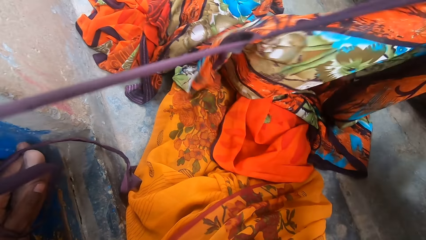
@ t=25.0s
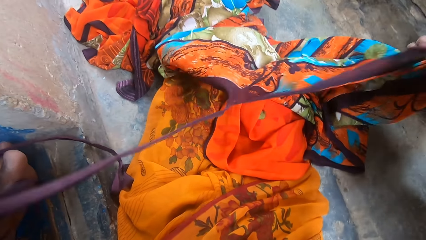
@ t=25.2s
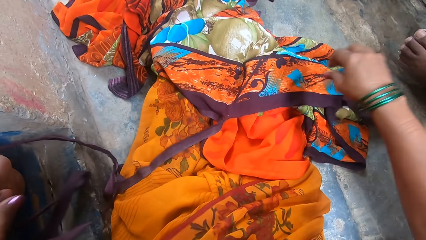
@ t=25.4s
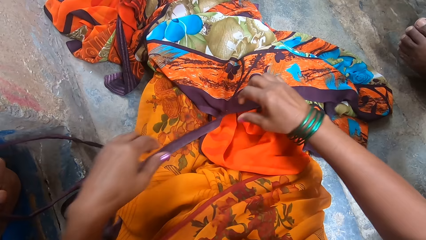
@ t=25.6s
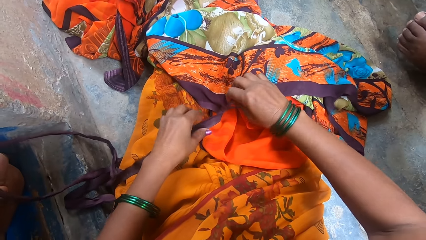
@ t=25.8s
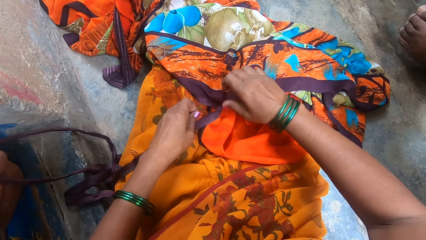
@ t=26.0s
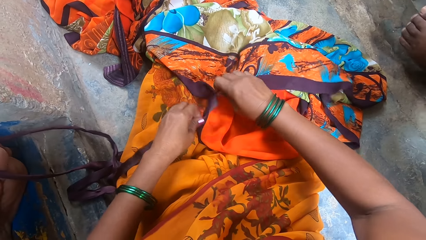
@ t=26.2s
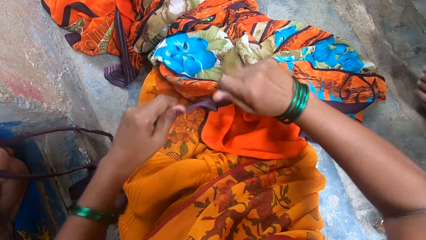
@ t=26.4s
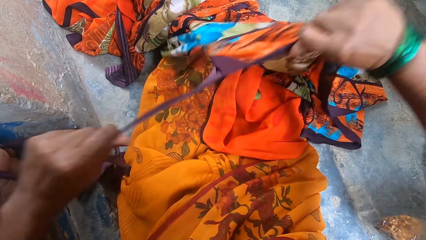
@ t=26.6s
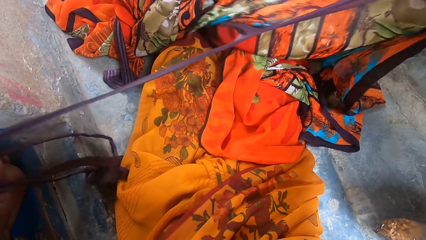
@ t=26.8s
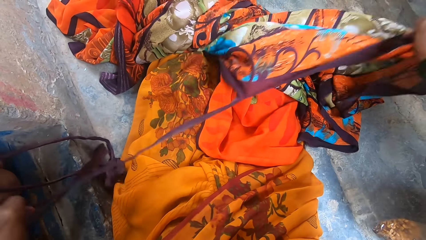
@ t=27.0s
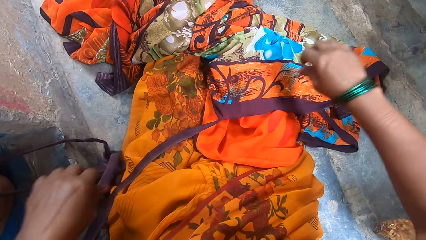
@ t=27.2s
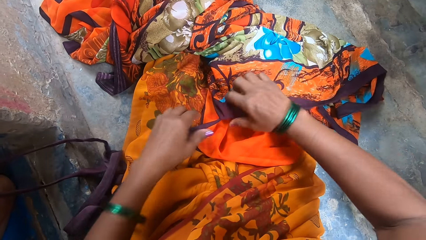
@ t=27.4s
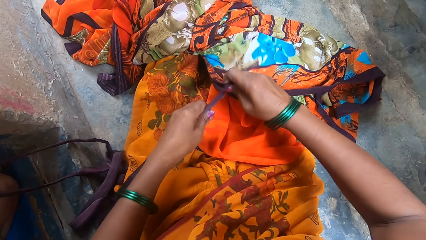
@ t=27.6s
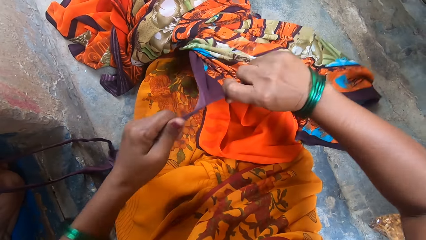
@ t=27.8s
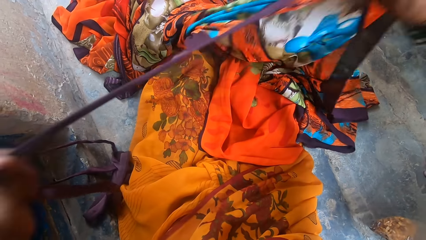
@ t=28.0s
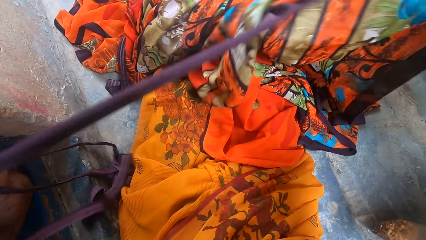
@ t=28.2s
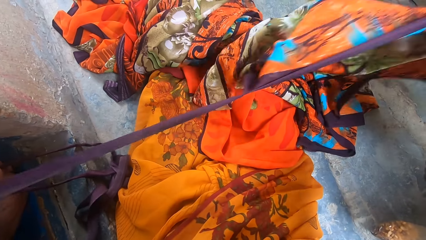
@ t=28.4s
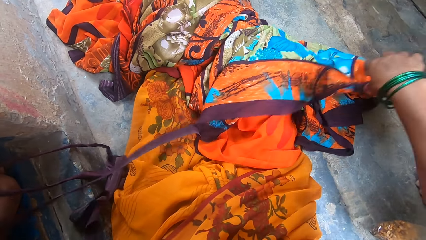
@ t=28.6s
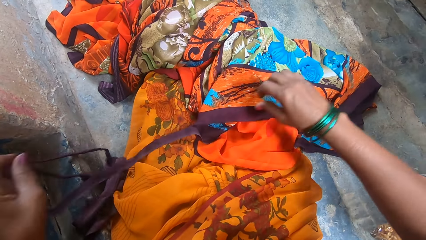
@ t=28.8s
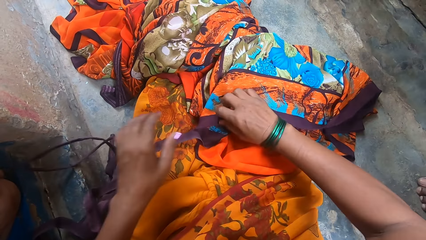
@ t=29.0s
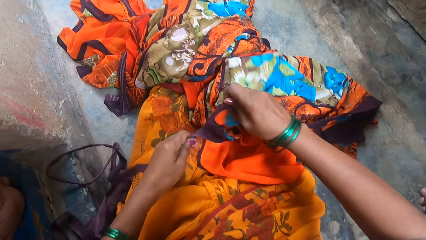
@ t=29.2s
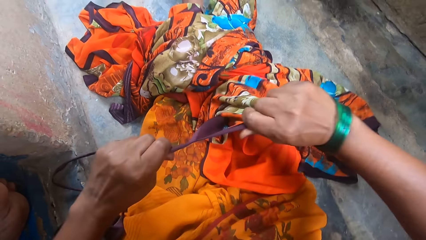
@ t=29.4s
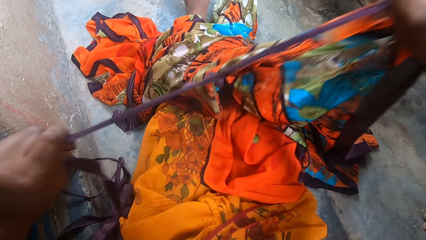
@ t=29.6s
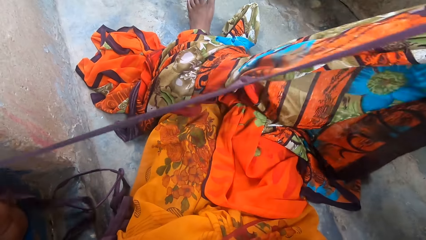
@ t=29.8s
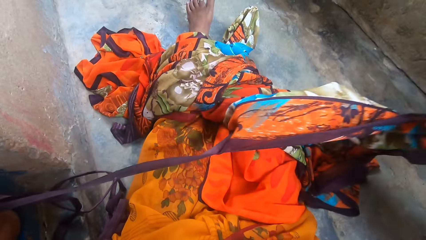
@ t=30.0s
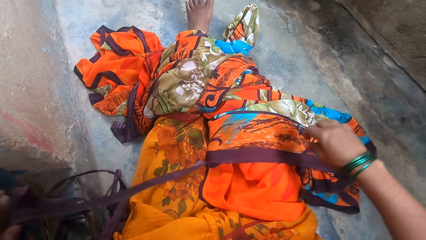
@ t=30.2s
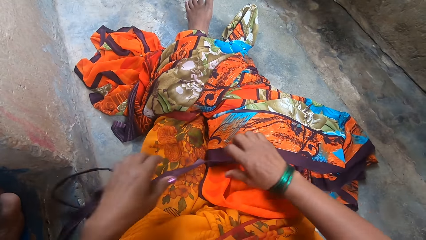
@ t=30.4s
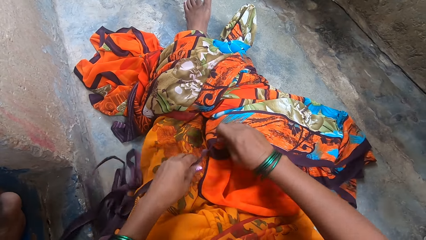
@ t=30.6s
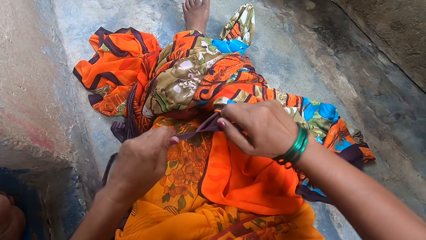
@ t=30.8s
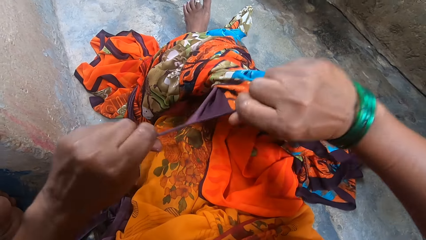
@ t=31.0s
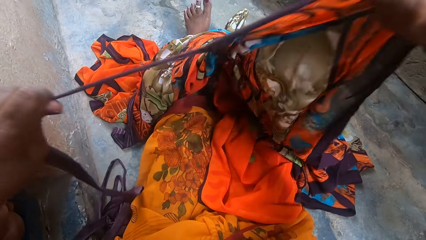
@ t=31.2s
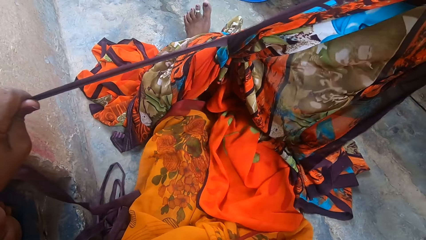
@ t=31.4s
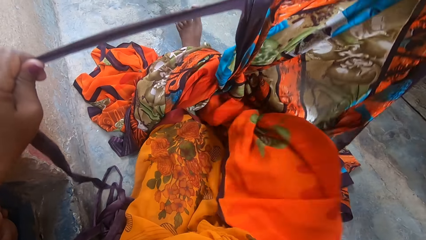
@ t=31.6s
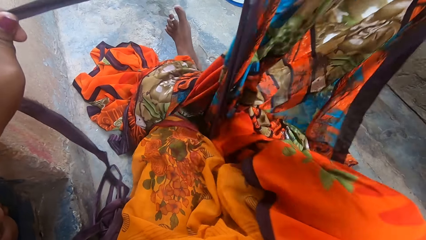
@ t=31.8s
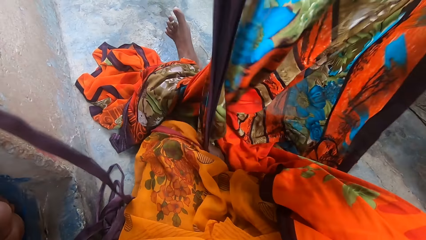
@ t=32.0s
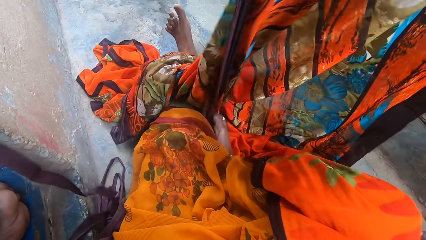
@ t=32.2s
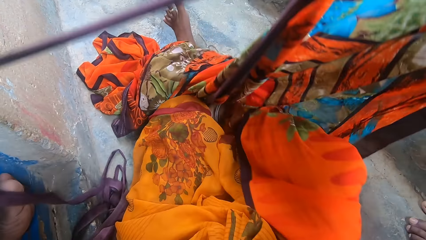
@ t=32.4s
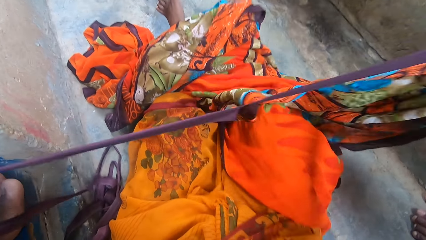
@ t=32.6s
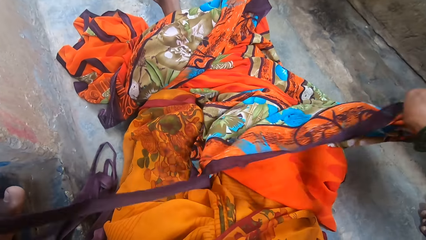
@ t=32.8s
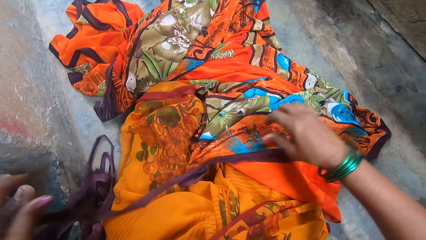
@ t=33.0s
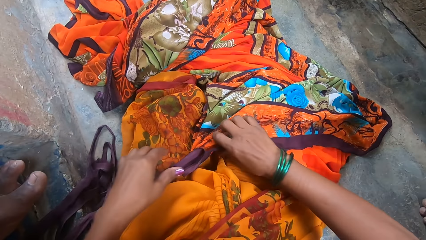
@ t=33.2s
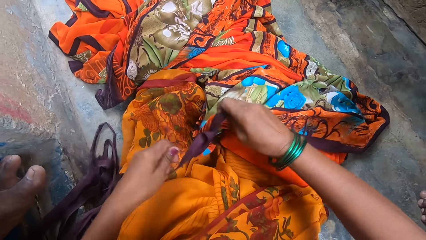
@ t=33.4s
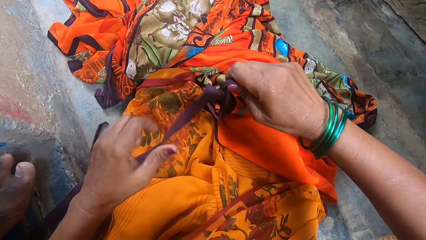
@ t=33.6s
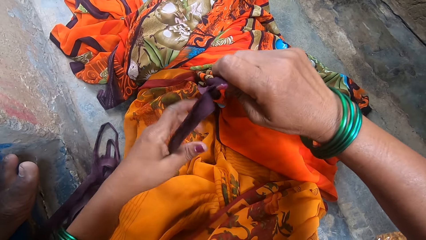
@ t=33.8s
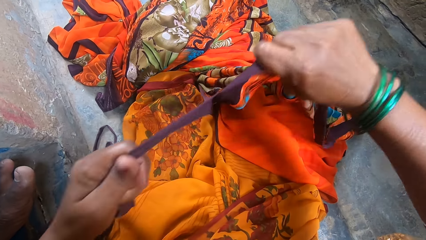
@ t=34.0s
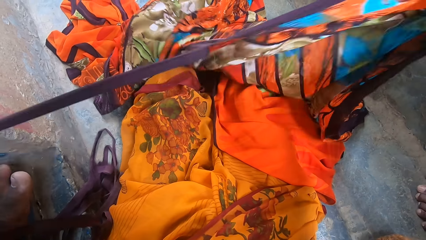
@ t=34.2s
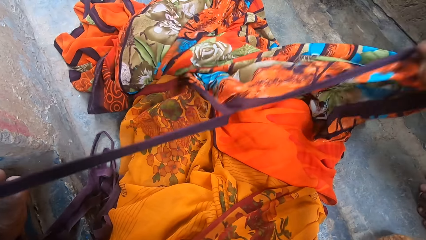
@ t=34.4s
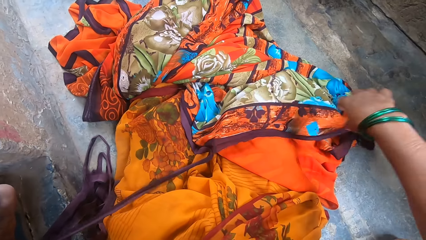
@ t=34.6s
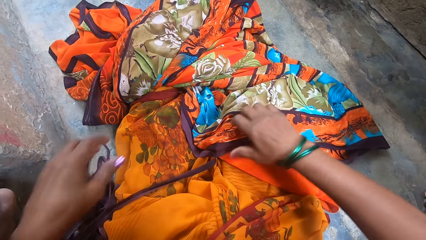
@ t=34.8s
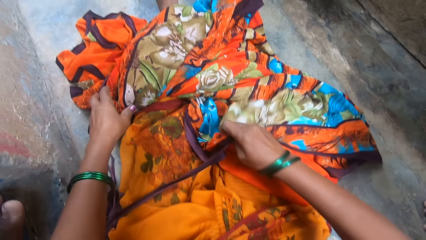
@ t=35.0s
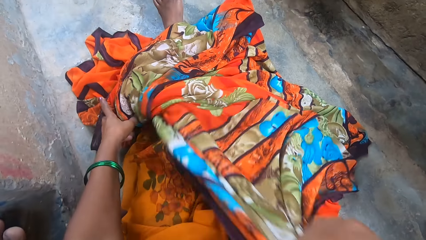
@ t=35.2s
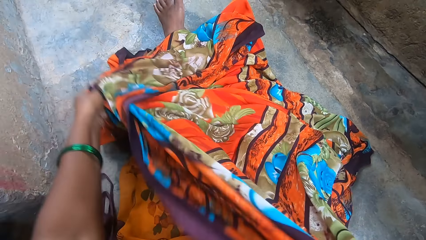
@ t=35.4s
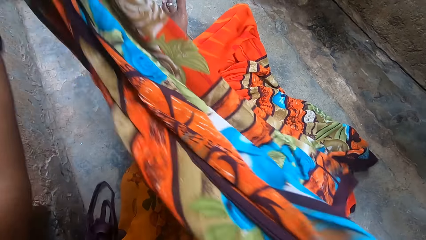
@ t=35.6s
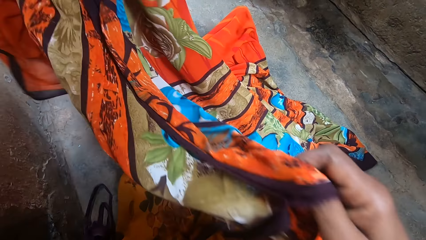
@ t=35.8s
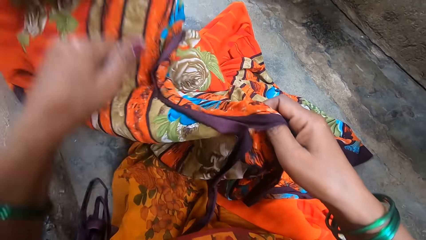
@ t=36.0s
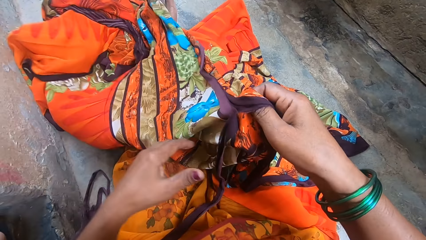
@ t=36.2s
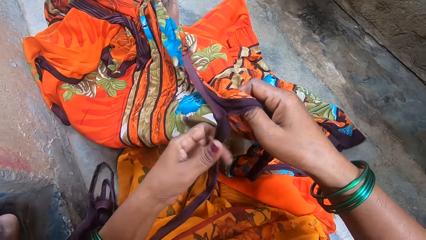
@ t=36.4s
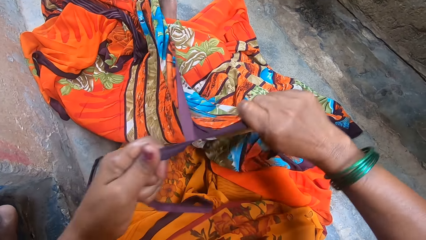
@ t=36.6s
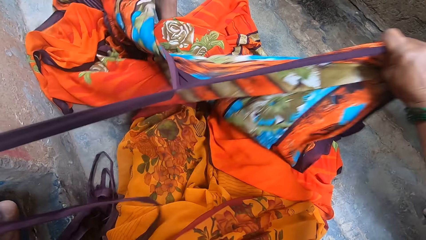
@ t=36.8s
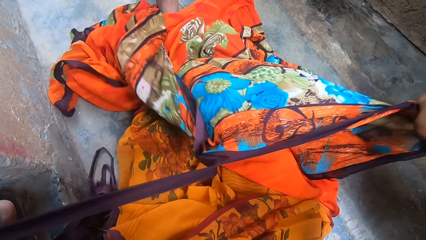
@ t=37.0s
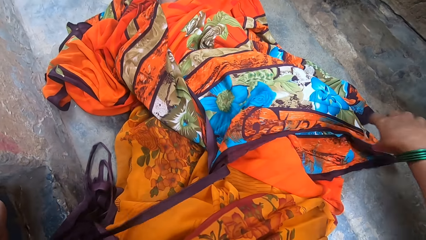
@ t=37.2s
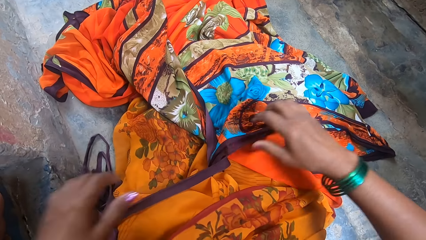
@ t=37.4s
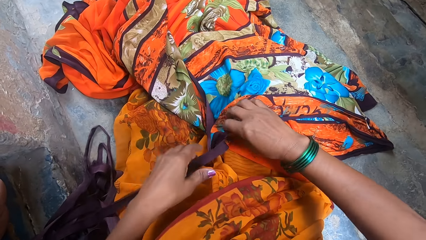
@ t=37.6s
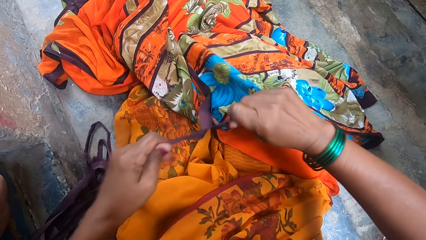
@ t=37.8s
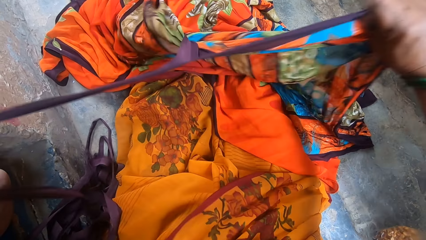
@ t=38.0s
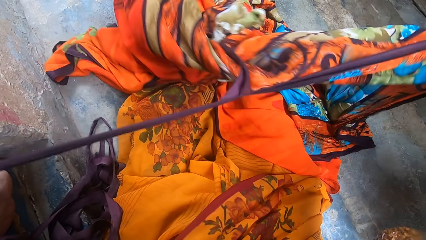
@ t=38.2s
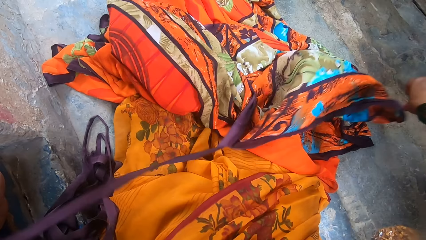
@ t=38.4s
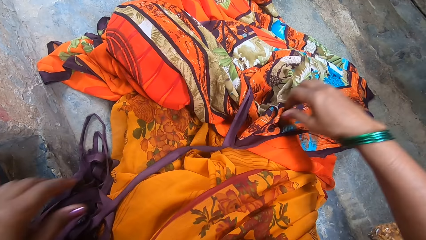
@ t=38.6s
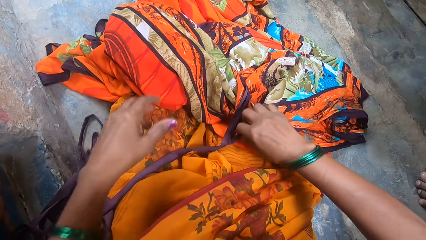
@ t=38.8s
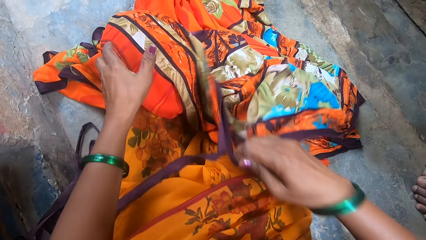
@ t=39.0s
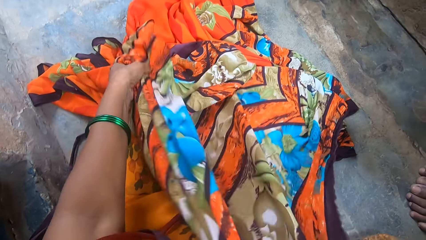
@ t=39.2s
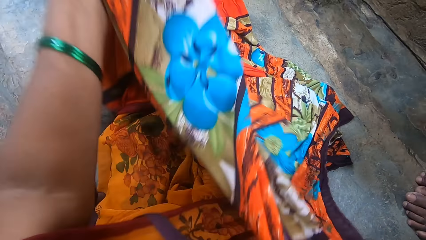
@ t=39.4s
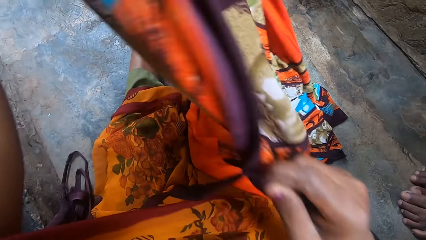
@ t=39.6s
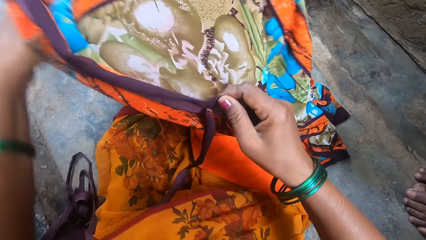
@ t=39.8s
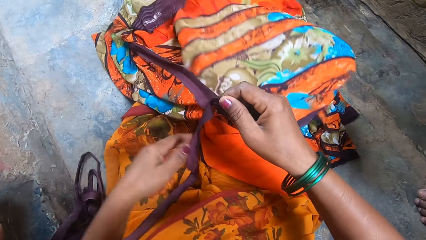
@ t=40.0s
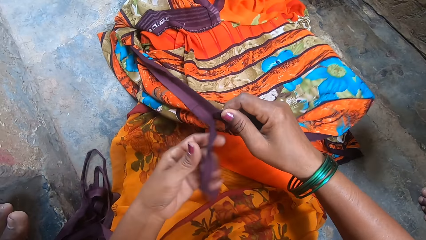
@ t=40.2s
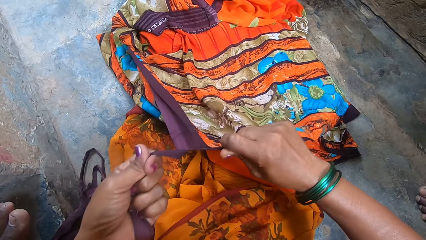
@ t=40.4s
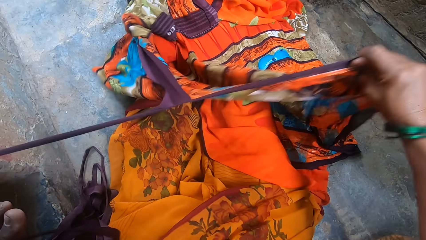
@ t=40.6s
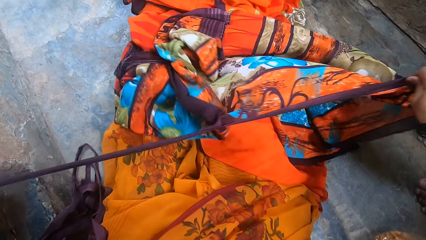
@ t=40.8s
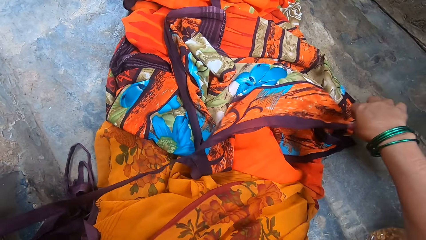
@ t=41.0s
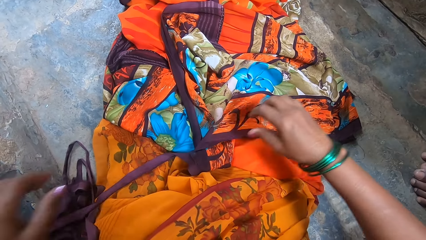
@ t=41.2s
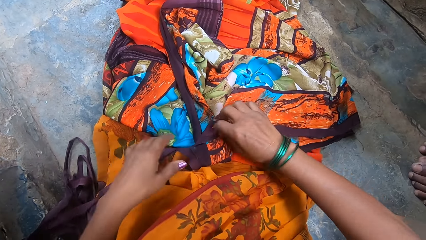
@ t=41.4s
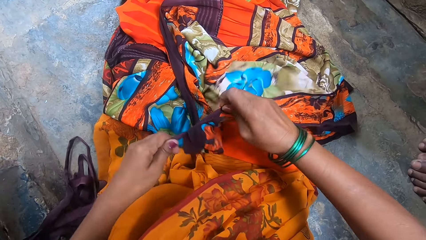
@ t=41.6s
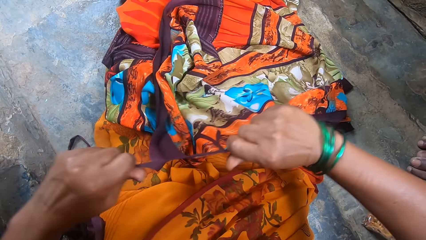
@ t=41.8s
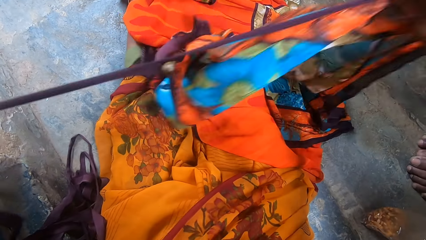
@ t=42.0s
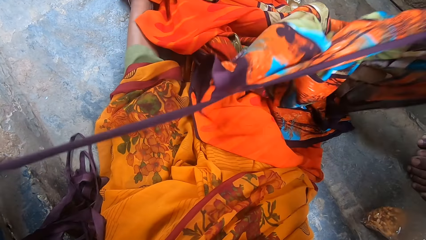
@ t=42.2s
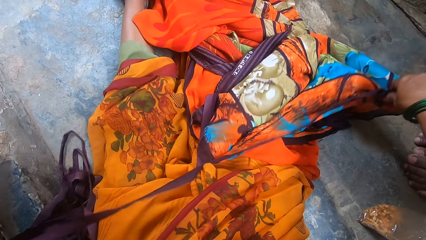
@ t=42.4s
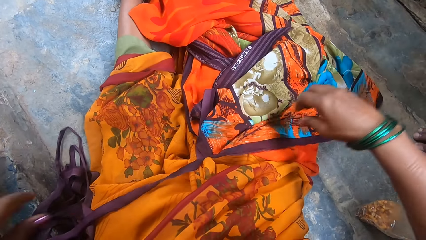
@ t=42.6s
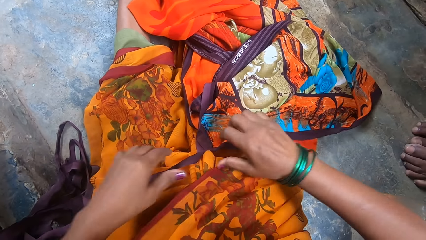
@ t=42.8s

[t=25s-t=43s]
The camera wearer puts the cloth on the lap, picks up the cloth and tears the cloth with the hands. They put the cloth on the lap, pick up the cloth and tear the cloth with the hands. They put the cloth down, pick up the cloth and tear the cloth with the hands. They put the cloth on the lap, pick up the cloth and tear the cloth with the hands. They move the leg. They put the cloth on the lap, pick up the cloth and tear the cloth with the hands. They put the cloth on the lap. They lift the cloth. They lift the cloth again. They stretch the cloth. They throw the cloth. They hold the cloth with both hands and tear the cloth with the hands. They put the cloth on the lap, pick up the cloth and tear the cloth with the hands. They put the cloth on the lap. They move the cloth. They stretch the cloth. They lift the cloth. They hold the cloth with both hands and tear the cloth with the hands. They put the cloth on the lap, pick up the cloth and tear the cloth with the hands. They put the cloth on the lap.
